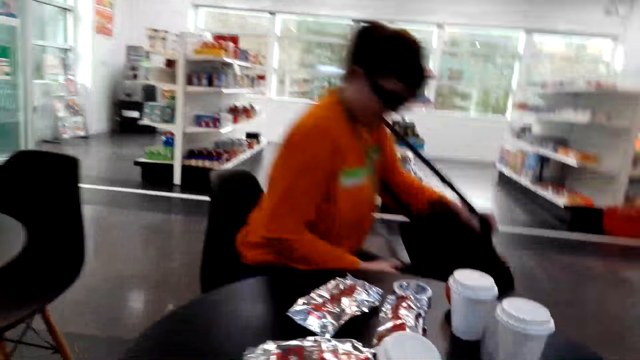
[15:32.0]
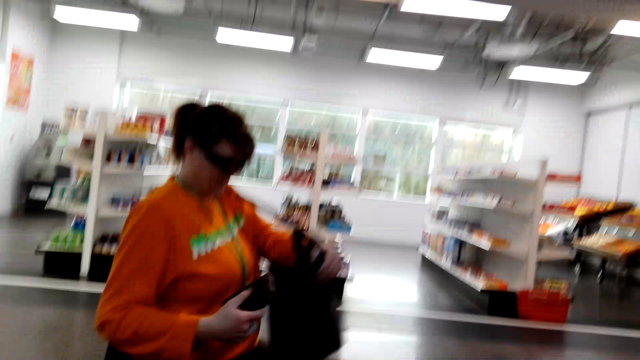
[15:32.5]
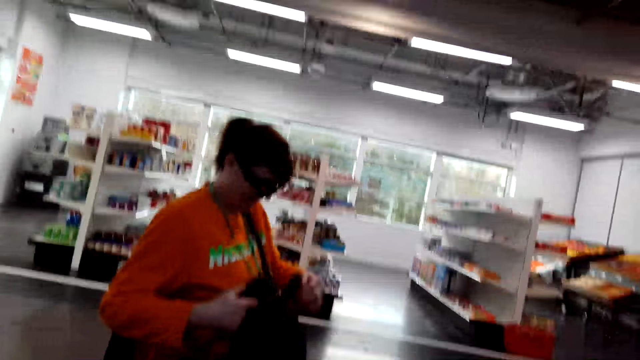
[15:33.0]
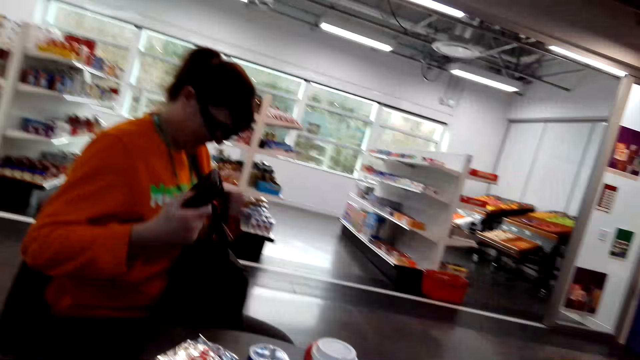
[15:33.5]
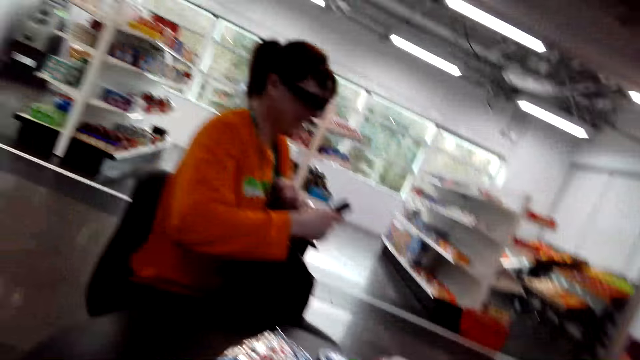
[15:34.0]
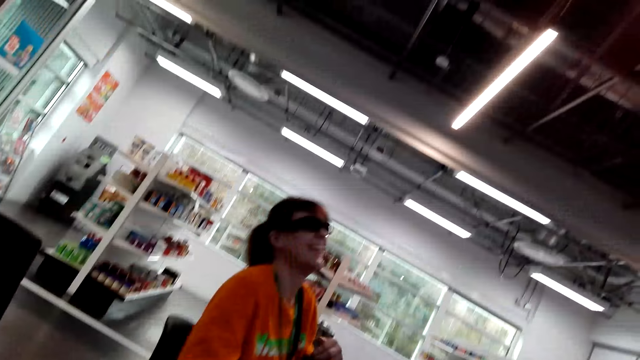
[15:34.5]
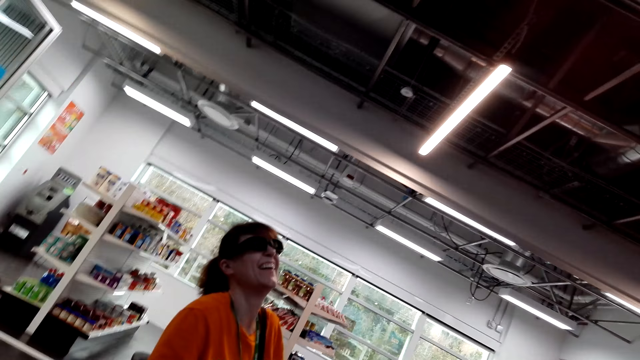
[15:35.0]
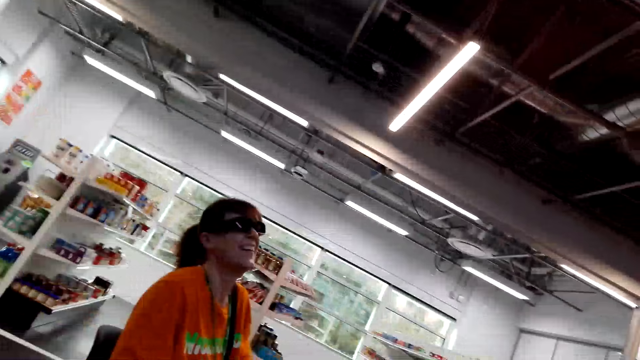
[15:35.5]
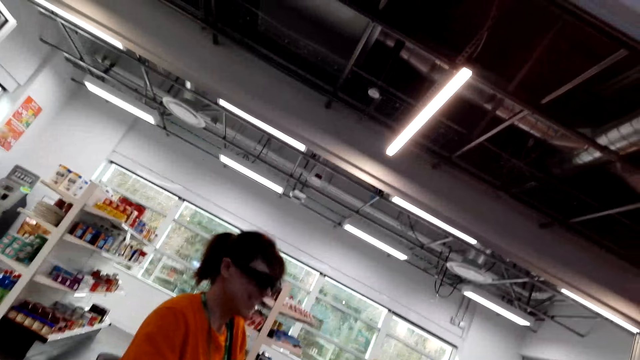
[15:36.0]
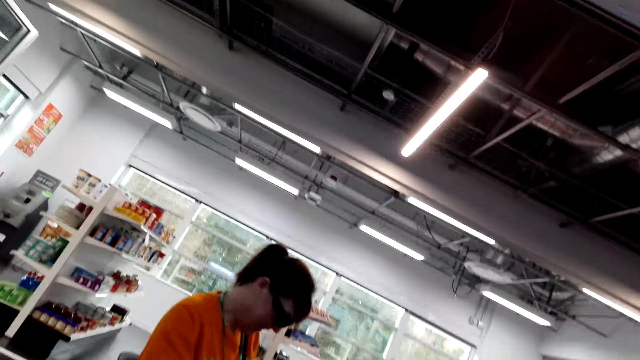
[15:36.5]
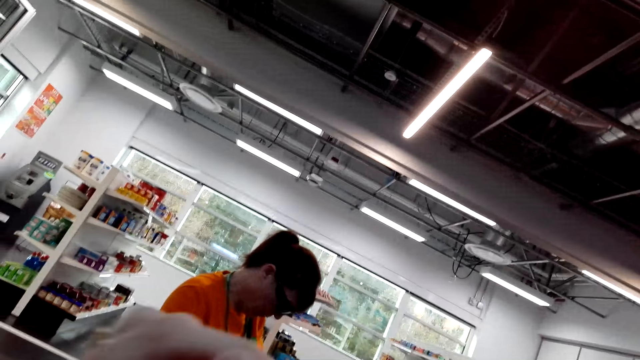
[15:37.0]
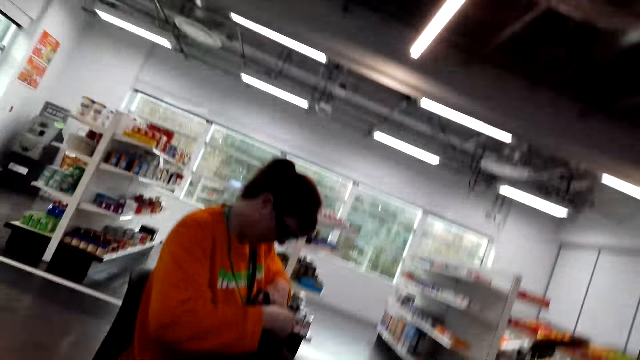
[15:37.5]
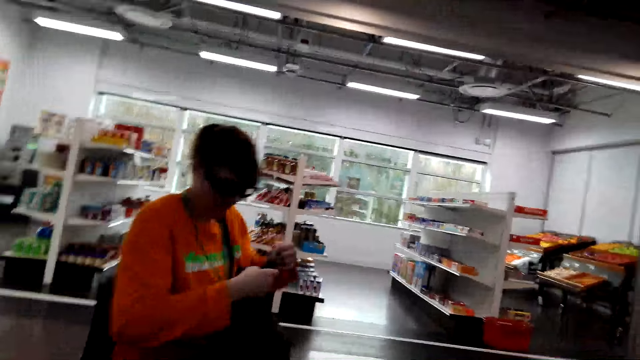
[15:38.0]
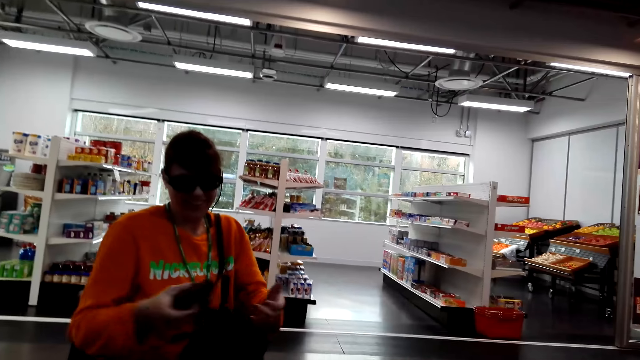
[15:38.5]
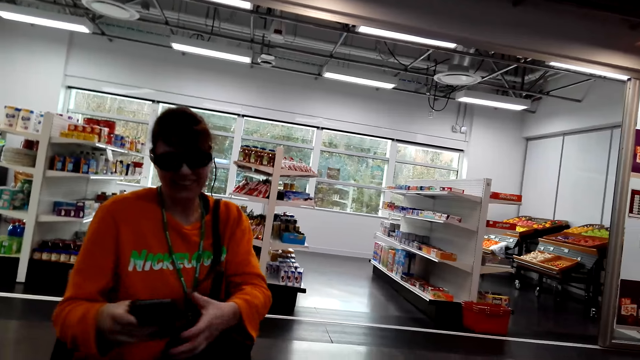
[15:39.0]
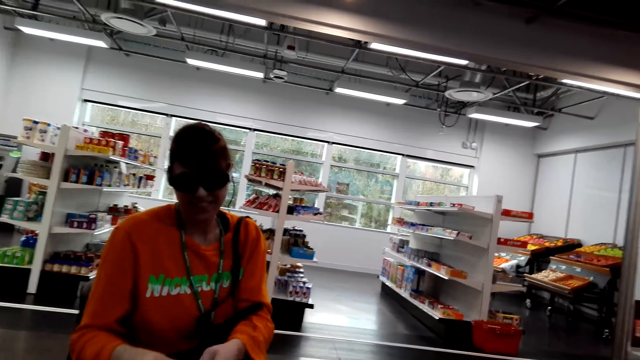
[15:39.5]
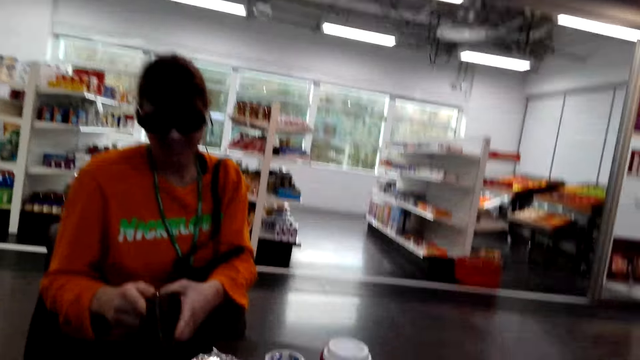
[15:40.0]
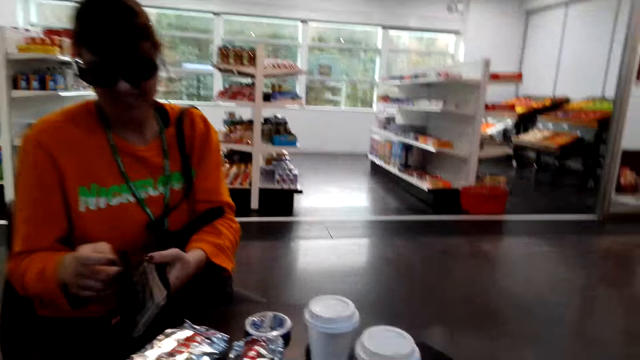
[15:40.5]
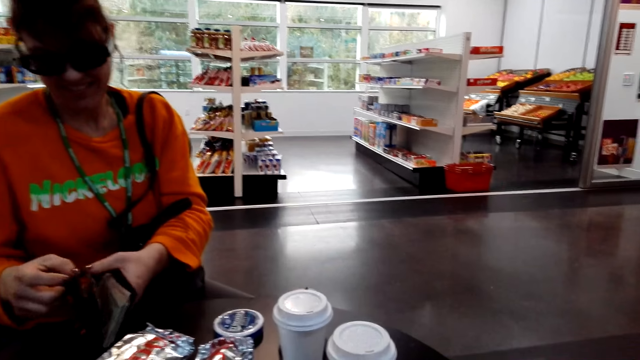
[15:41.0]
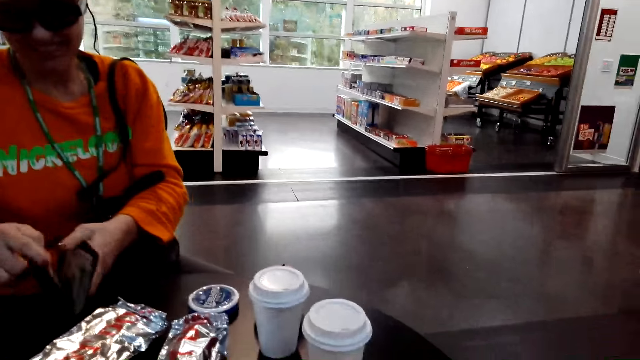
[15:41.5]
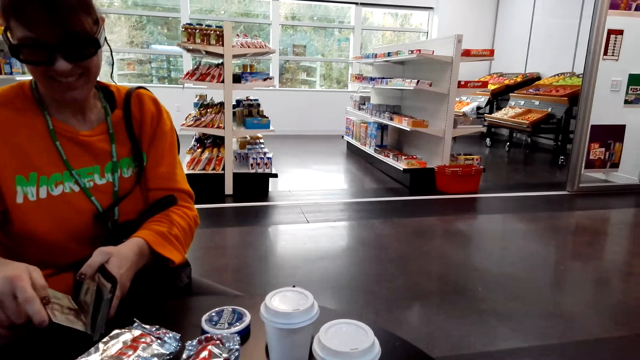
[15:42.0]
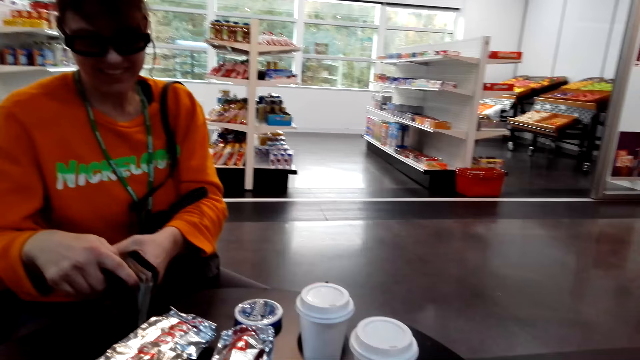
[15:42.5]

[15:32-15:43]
A woman sits on a chair. The camera wearer converses. The woman laughs. The woman opens her purse.

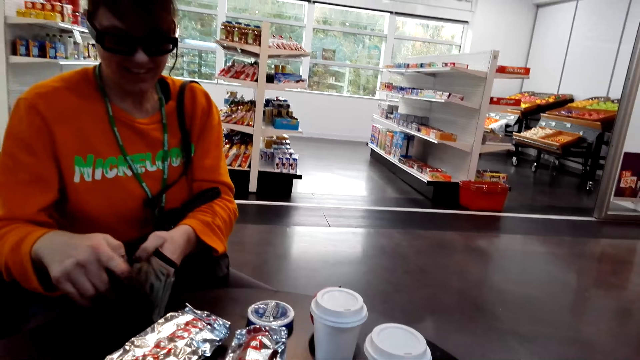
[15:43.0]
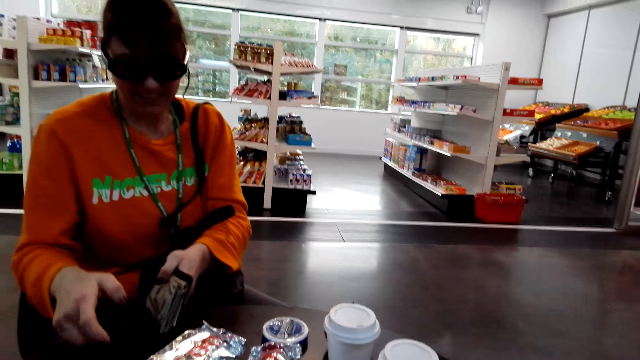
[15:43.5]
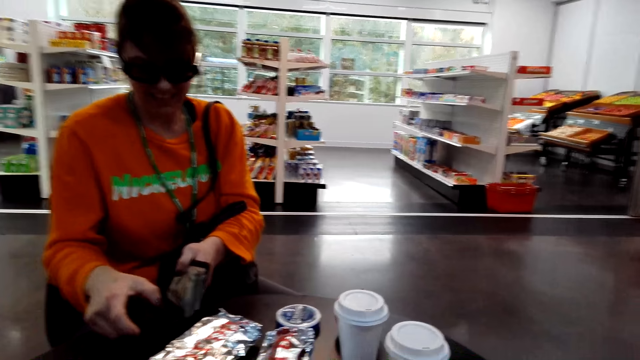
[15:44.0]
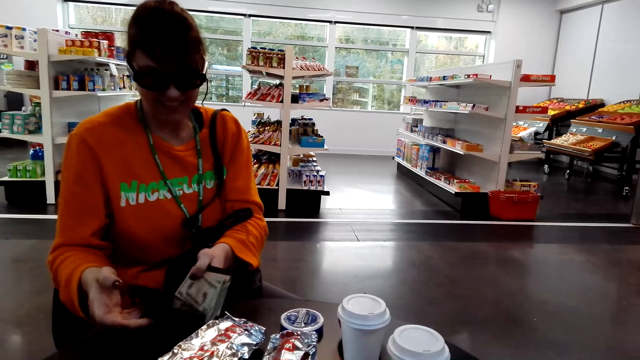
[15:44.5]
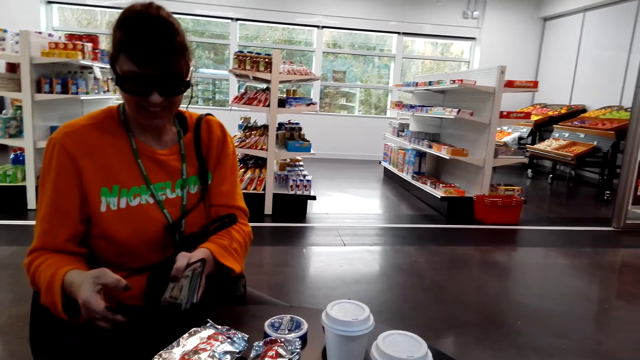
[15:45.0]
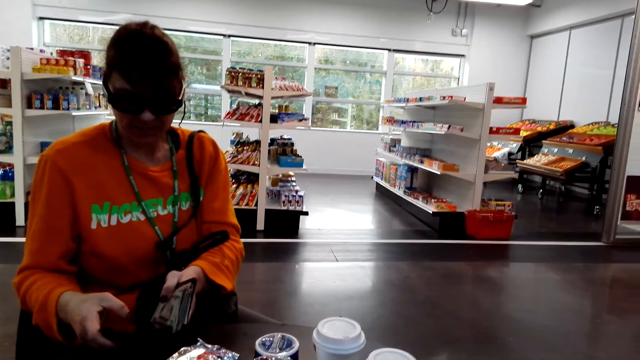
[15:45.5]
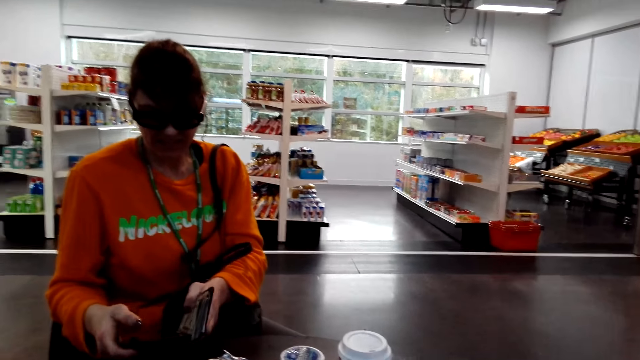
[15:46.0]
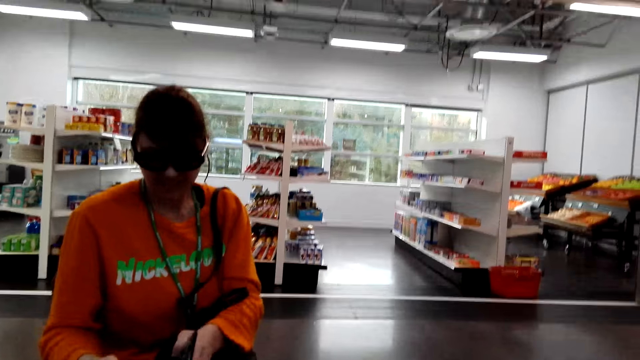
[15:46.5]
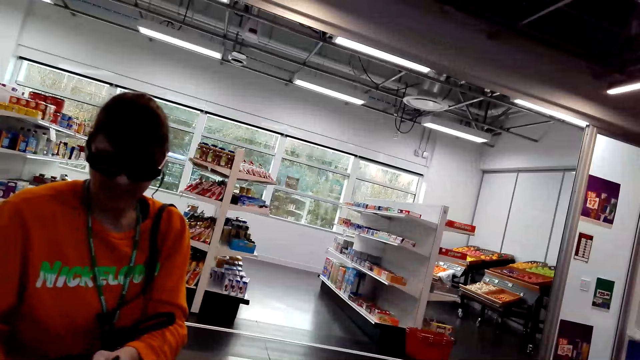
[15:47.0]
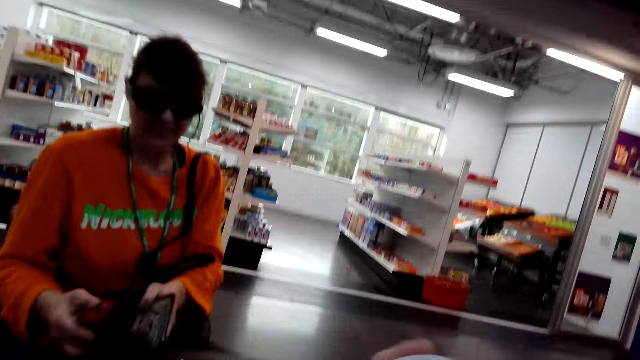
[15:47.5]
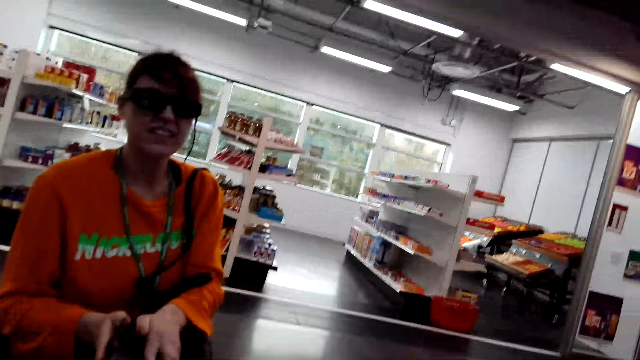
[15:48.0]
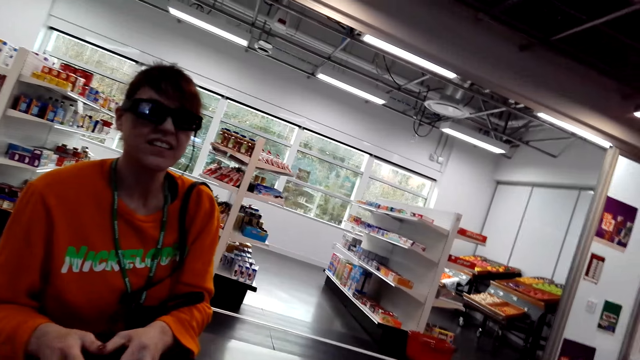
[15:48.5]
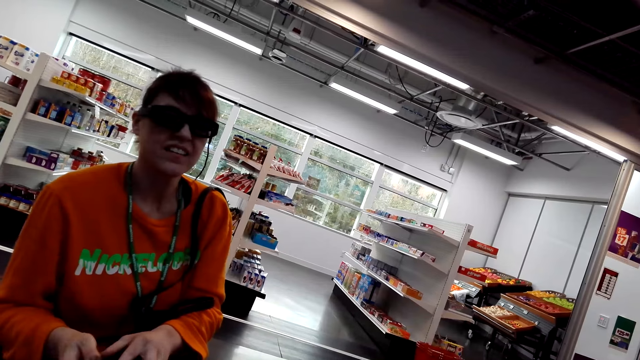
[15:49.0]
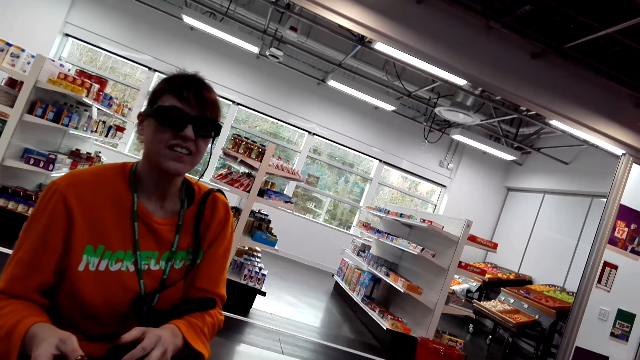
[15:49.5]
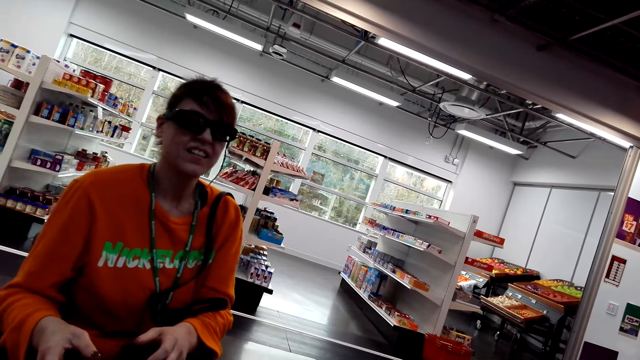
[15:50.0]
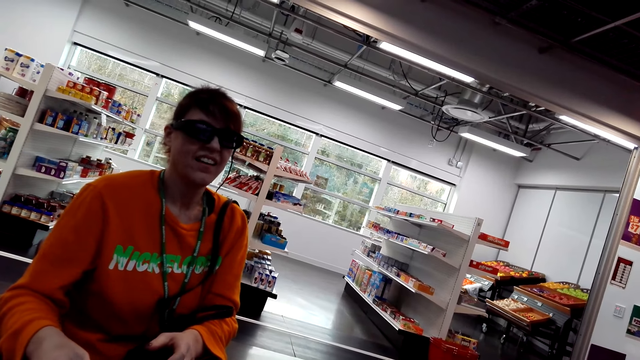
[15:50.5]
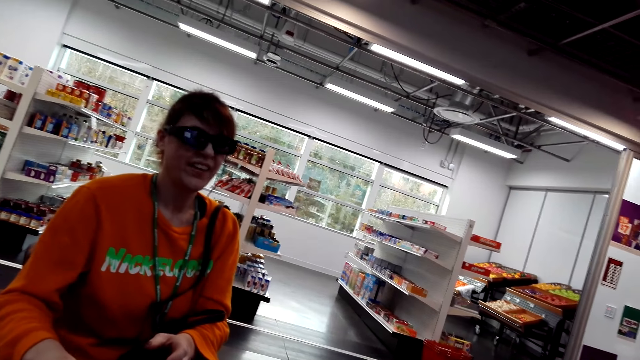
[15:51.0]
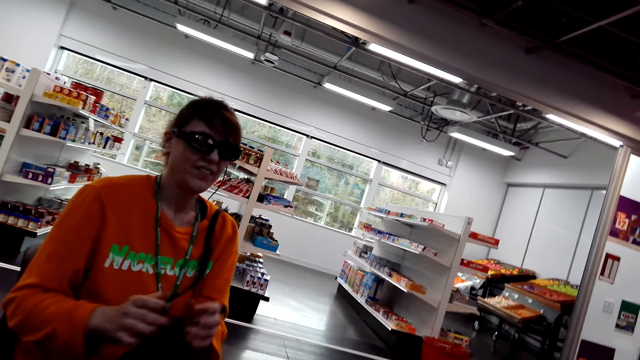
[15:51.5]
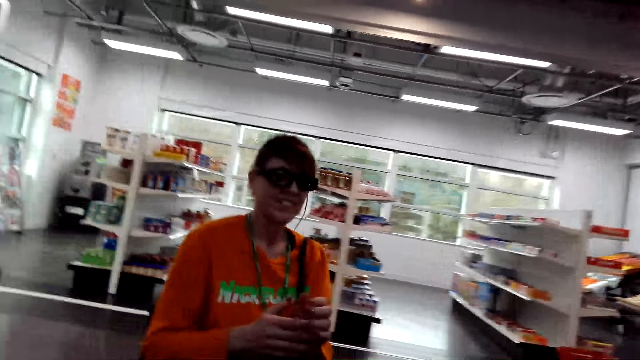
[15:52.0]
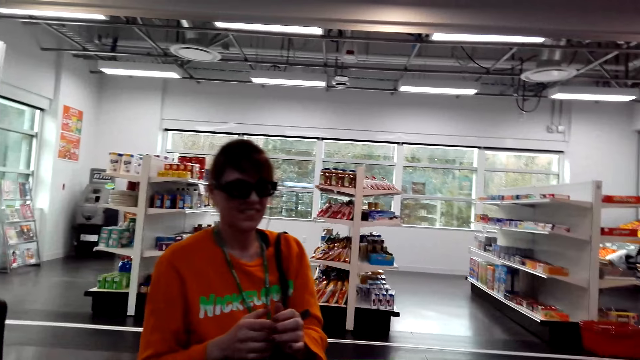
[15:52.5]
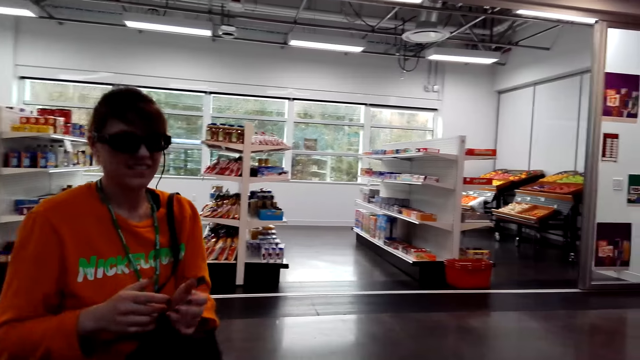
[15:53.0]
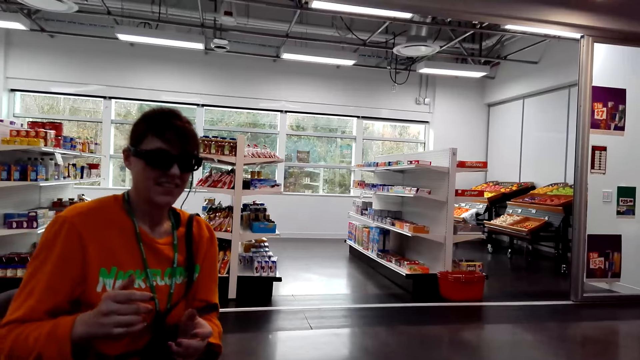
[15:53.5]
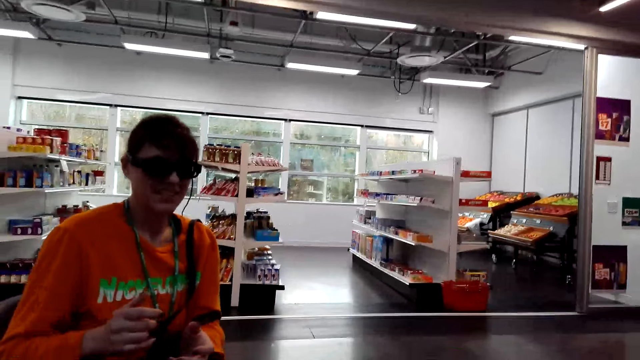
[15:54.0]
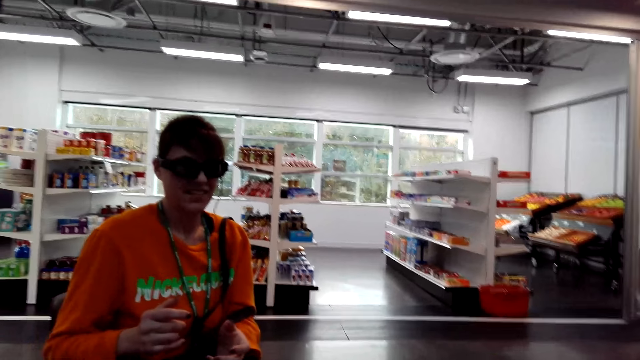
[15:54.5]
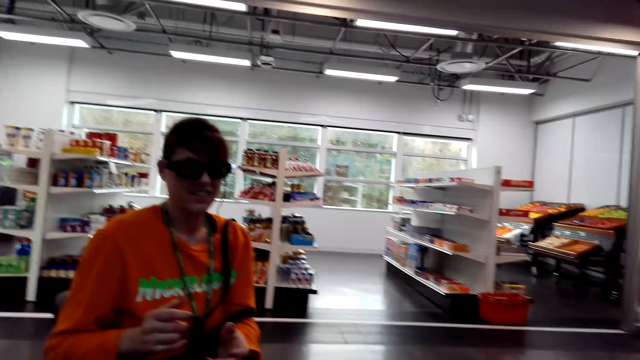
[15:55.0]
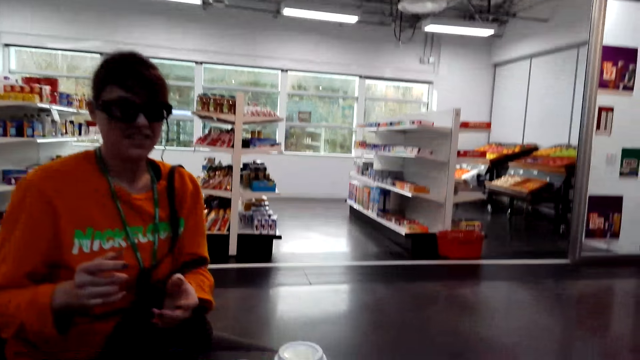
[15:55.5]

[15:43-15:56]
The woman looks at the money. The woman presses the phone. The camera wearer lifts up her hand. She converses.
